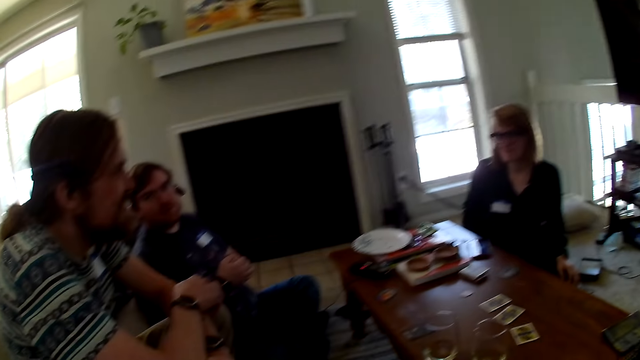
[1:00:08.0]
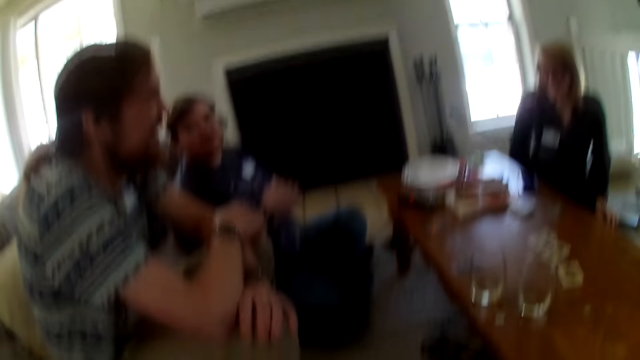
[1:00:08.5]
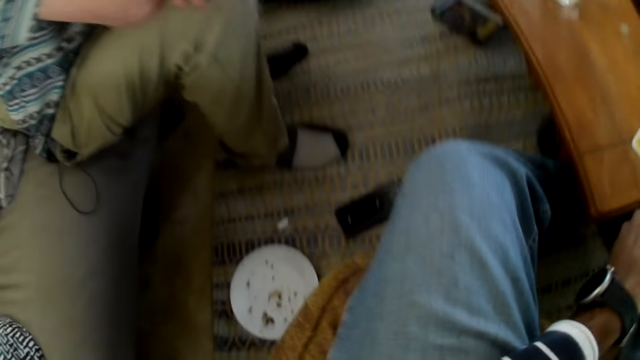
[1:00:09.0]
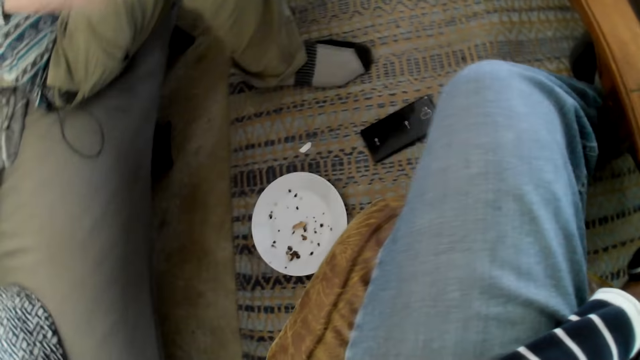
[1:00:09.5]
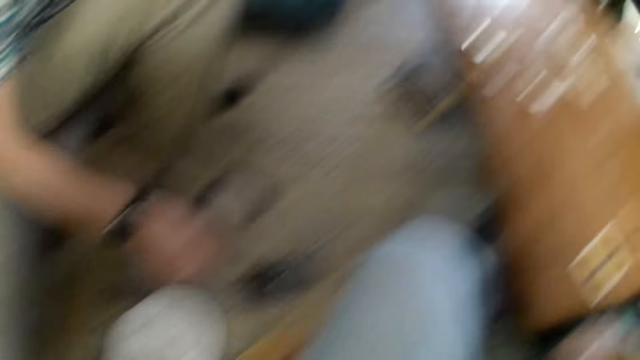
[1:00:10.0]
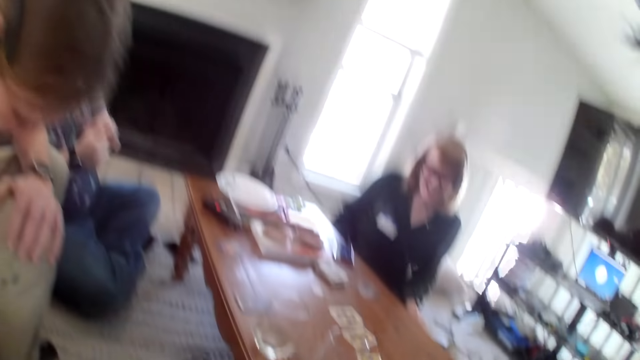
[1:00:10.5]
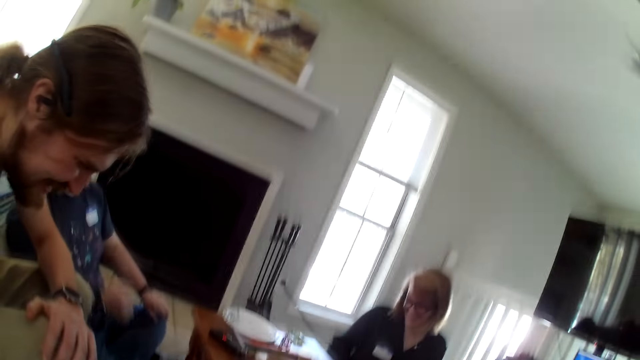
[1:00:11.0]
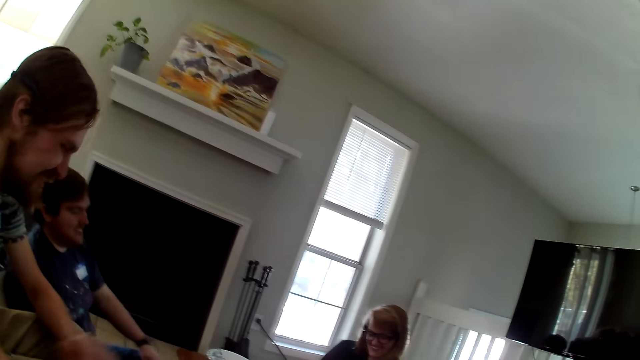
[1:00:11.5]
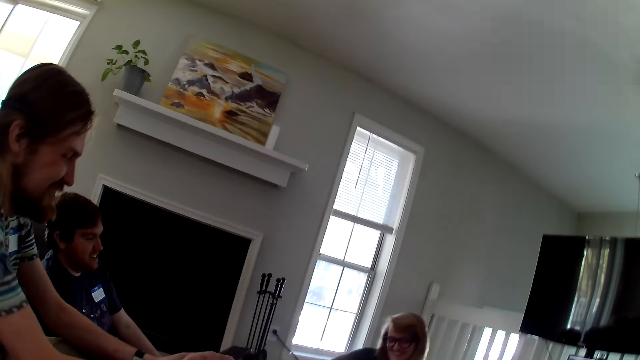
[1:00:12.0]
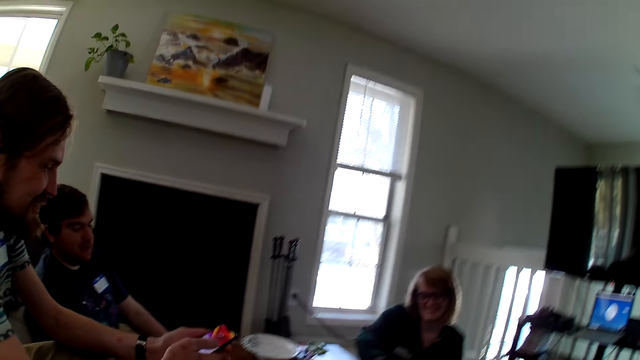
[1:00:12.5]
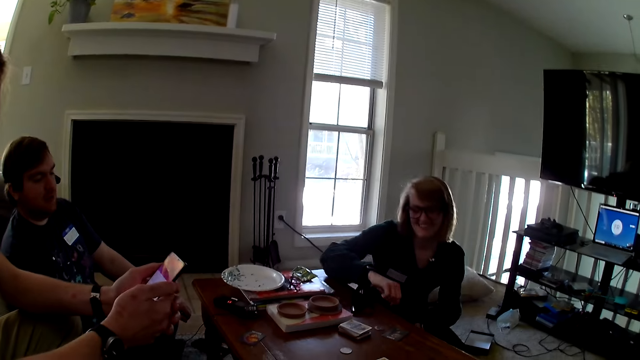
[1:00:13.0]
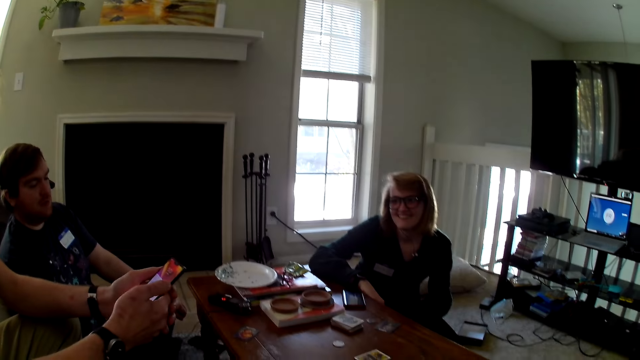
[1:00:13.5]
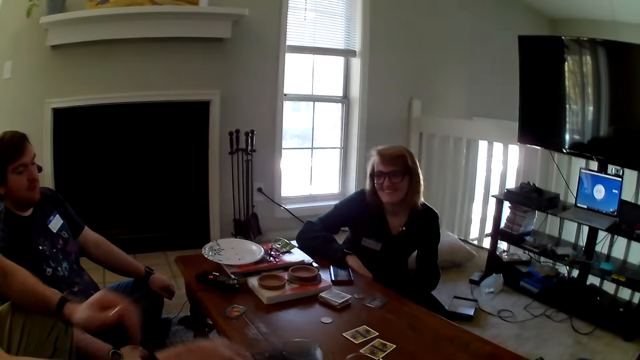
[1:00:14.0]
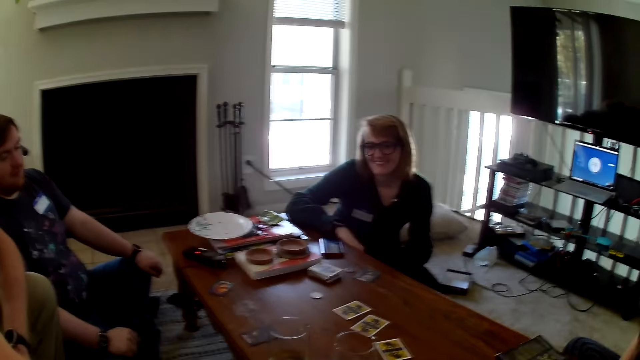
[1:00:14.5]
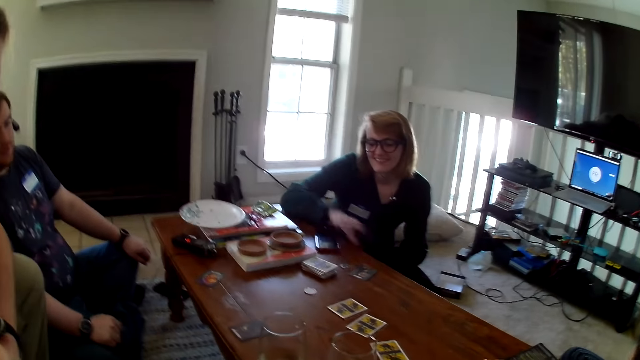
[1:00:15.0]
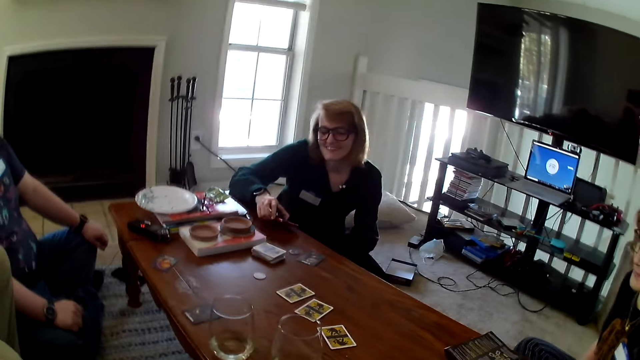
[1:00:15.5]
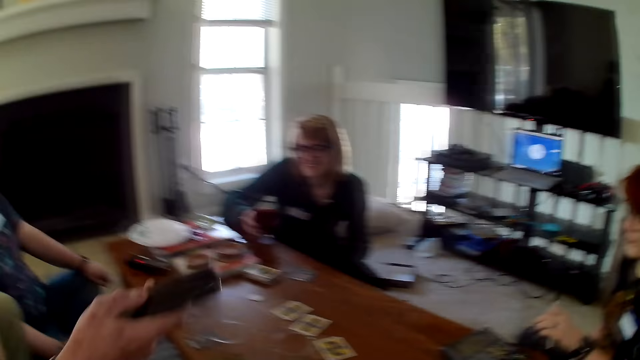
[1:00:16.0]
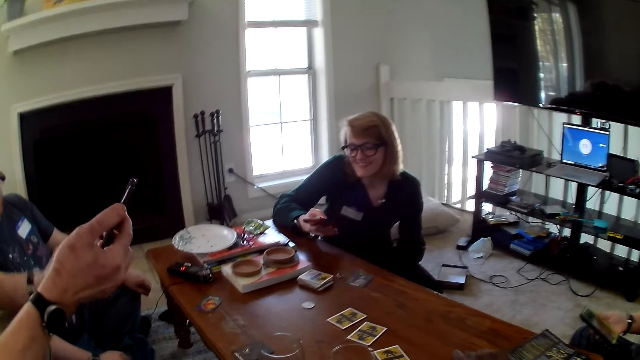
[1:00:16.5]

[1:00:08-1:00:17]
A person places down a phone. Another person picks up a phone.

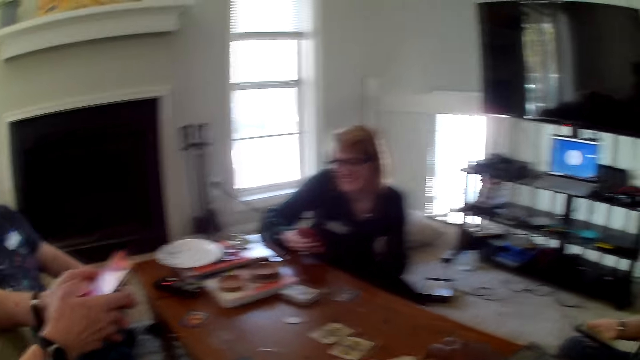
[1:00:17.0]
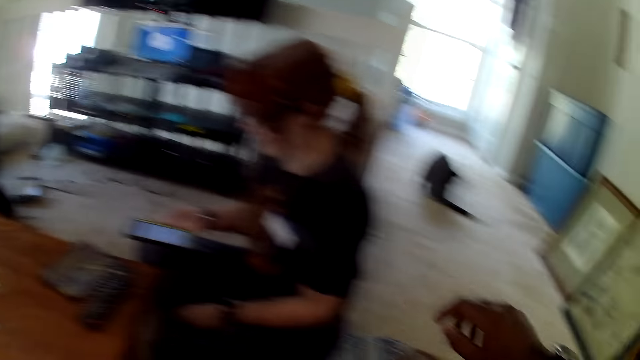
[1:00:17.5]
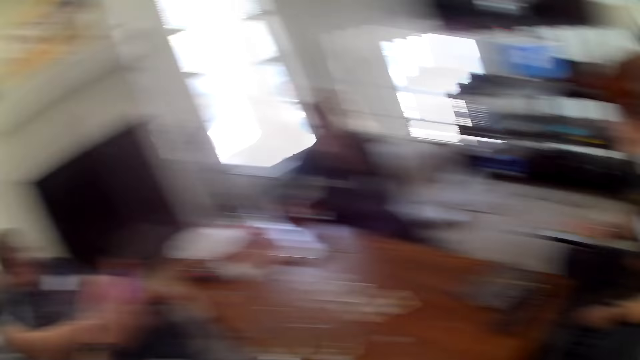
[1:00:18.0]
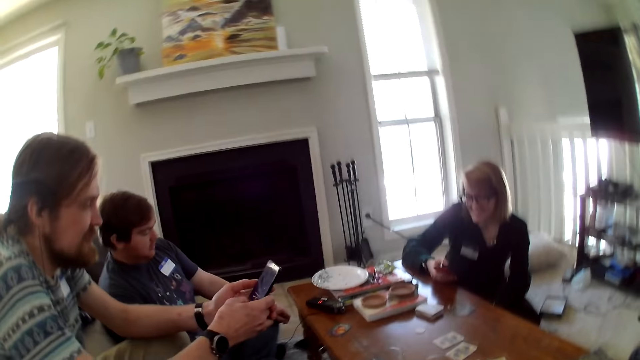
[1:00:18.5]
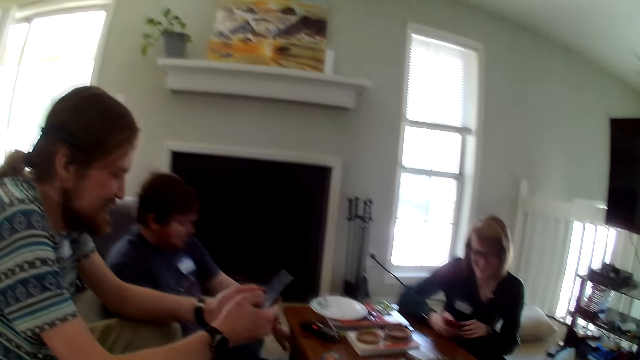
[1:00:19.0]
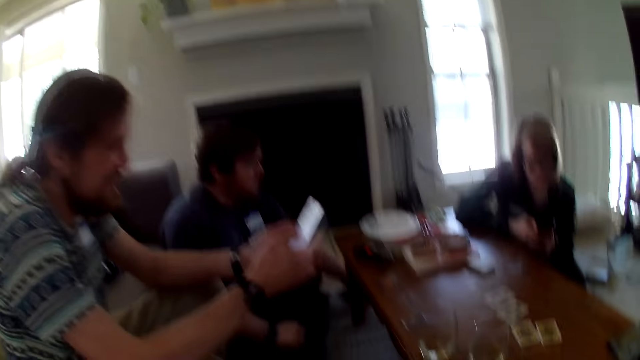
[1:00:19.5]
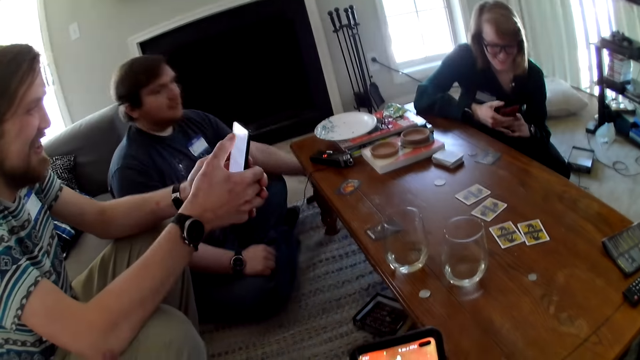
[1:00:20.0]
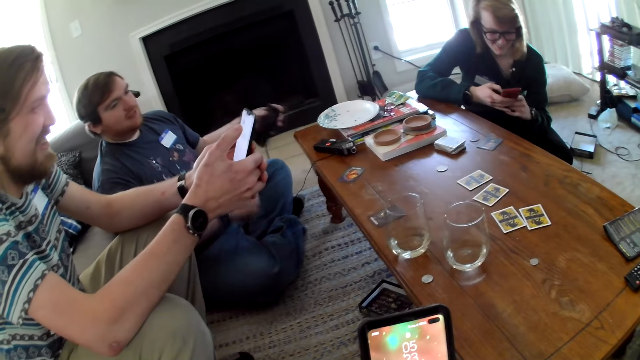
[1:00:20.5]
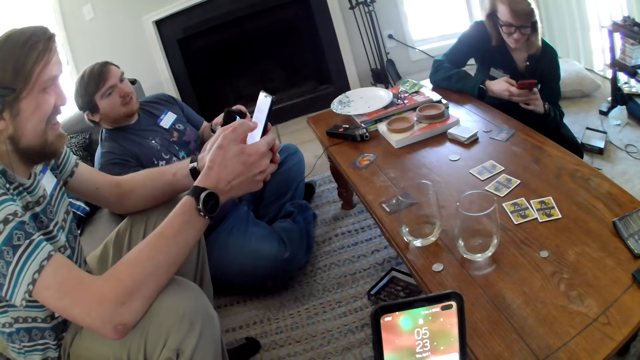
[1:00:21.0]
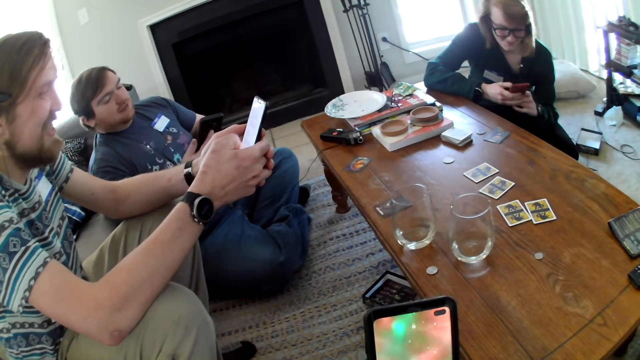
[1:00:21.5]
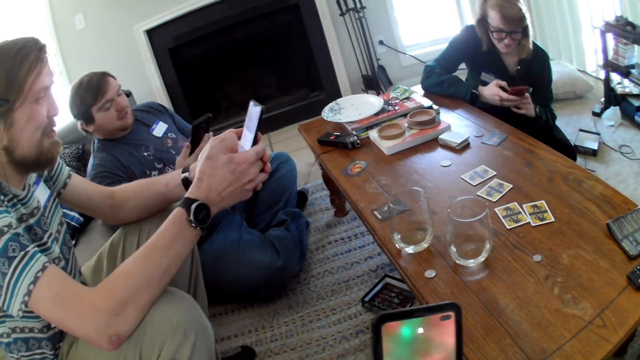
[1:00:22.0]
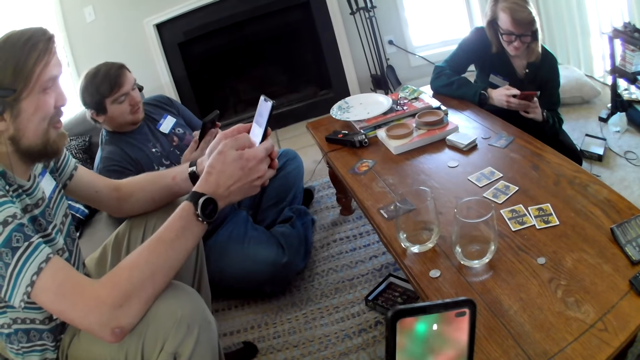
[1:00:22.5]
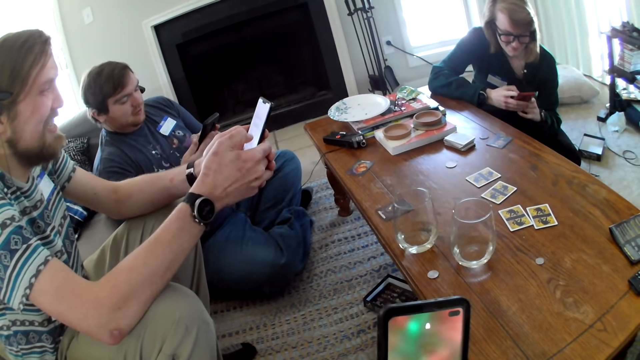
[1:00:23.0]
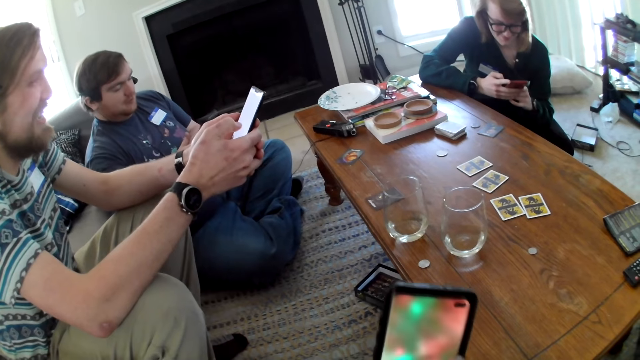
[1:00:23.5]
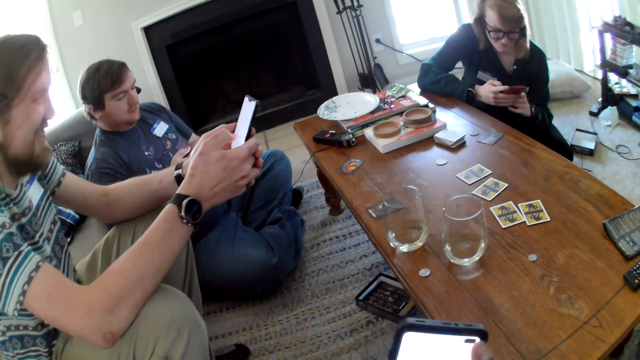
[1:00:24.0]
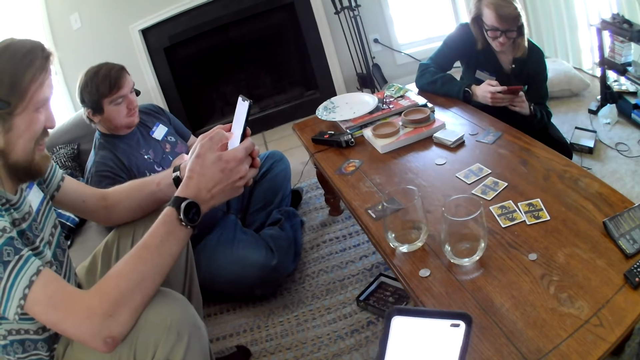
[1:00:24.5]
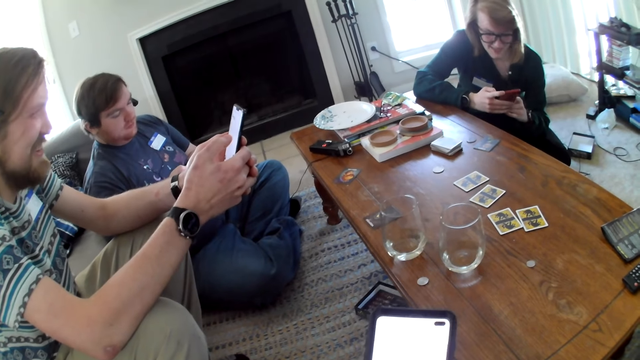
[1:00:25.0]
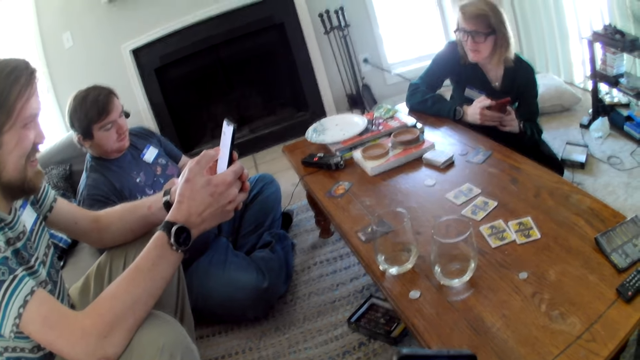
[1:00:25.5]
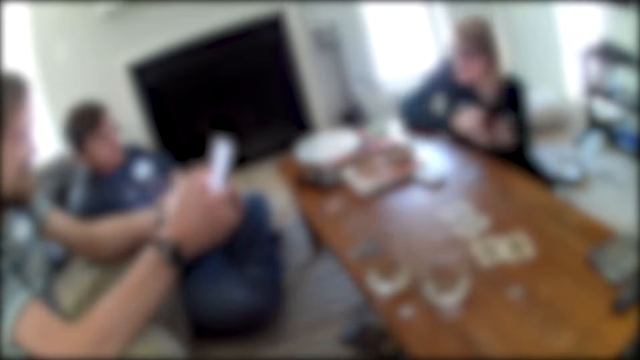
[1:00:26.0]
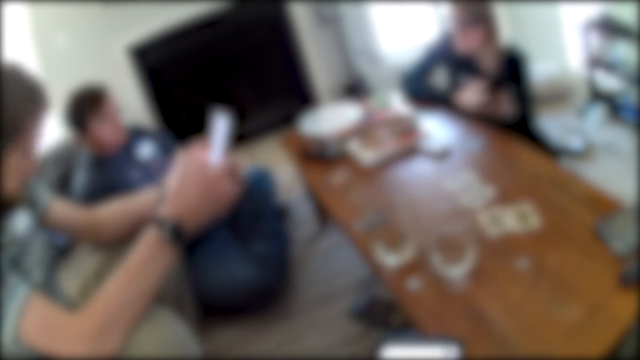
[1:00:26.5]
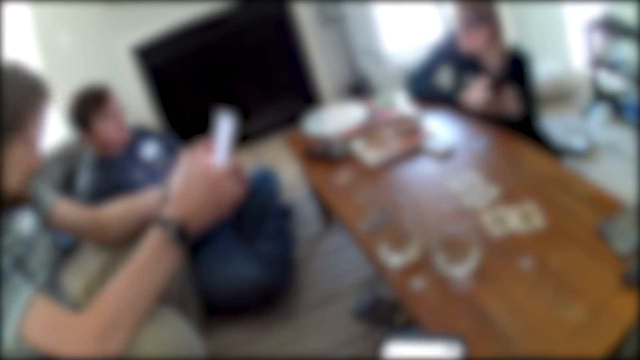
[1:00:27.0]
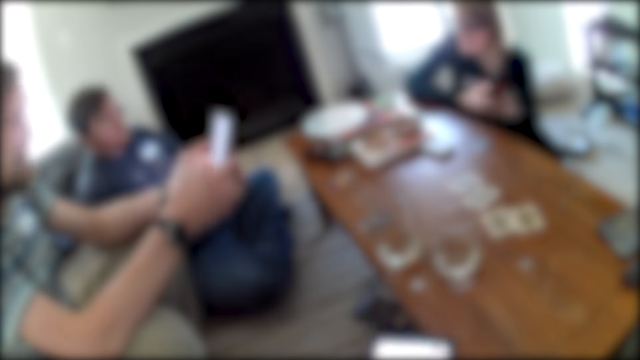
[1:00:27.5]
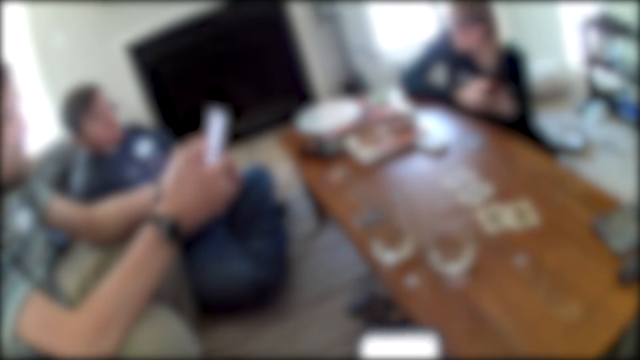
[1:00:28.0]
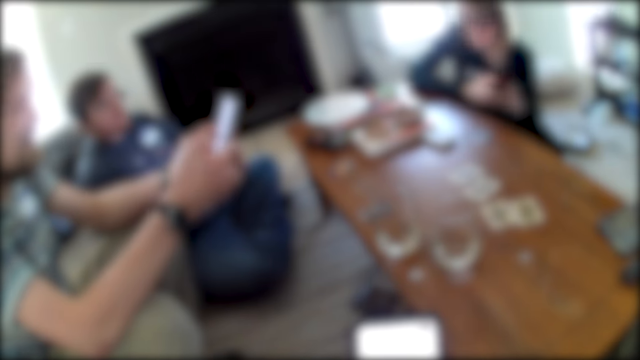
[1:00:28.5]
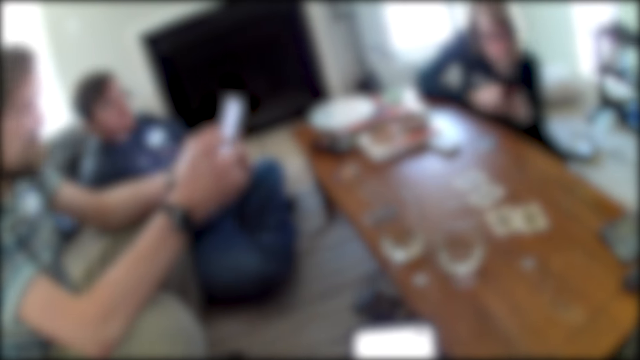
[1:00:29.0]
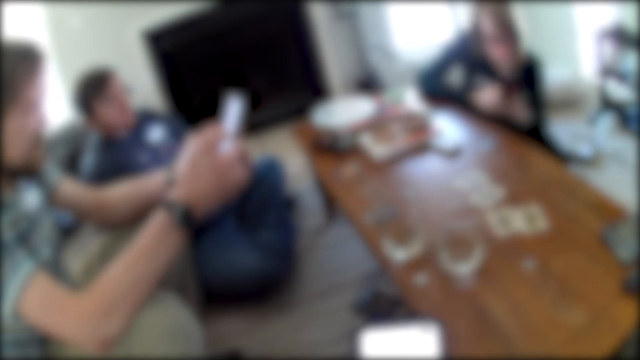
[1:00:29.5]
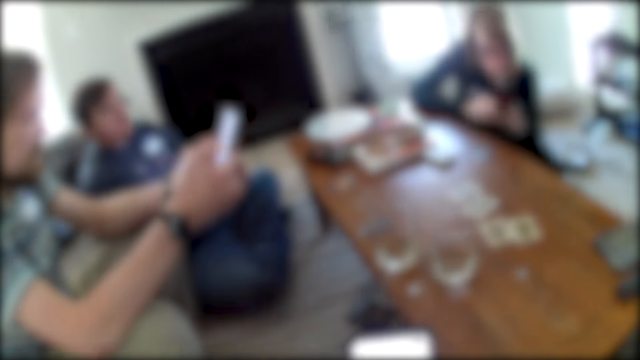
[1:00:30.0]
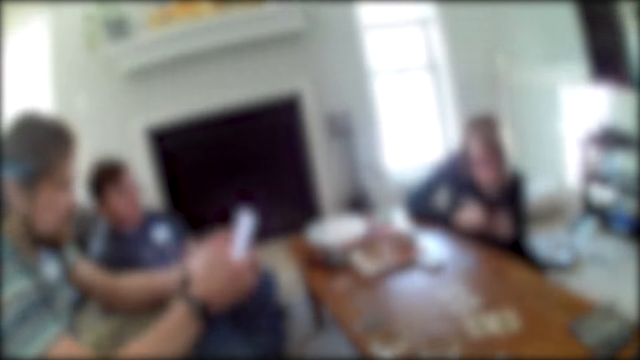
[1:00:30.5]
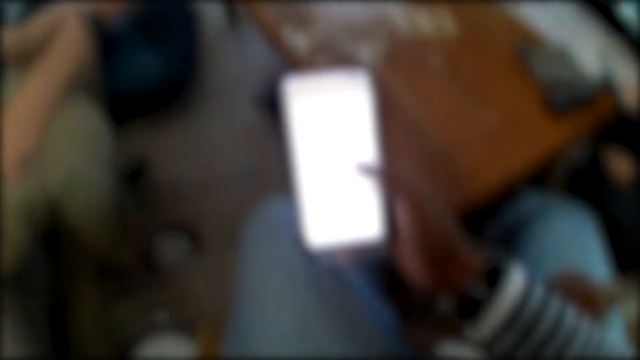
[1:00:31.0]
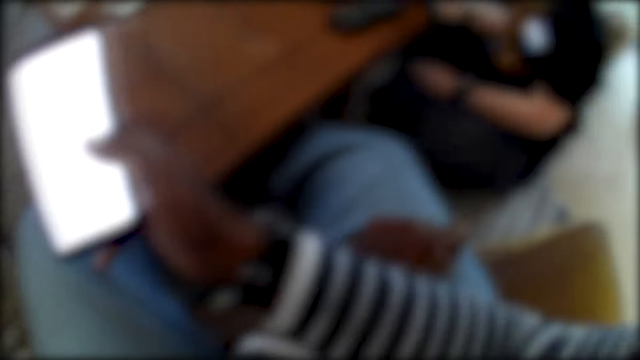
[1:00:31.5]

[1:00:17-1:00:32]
A man holds a phone. The man uses the phone. Another man uses a phone. A person picks up a phone. The camera wearer uses a phone. They interact with the two men and a woman.
